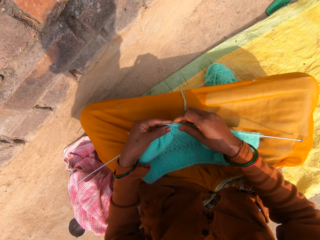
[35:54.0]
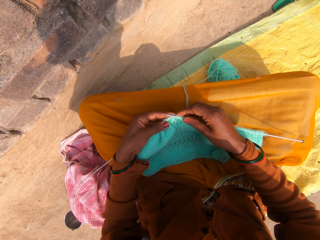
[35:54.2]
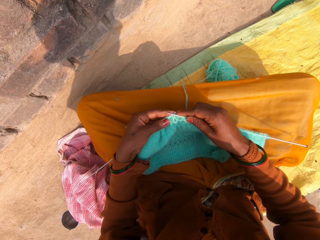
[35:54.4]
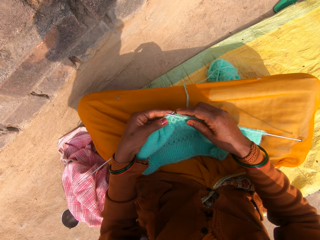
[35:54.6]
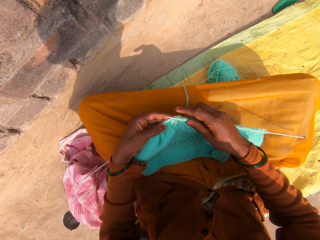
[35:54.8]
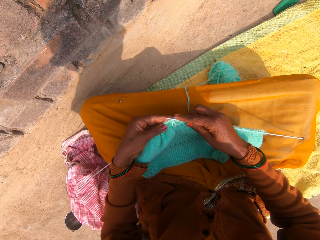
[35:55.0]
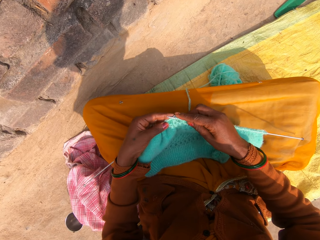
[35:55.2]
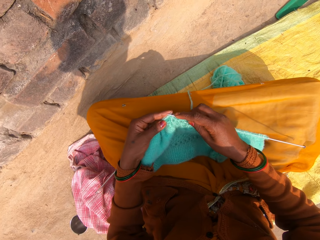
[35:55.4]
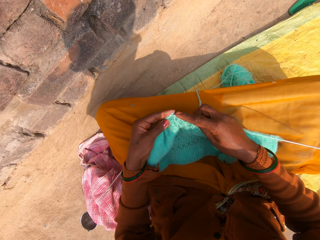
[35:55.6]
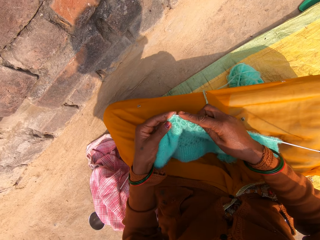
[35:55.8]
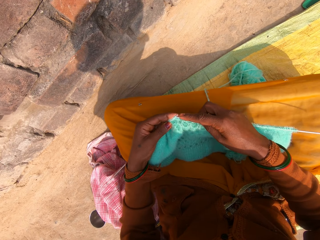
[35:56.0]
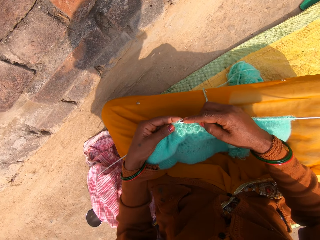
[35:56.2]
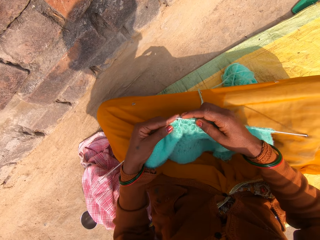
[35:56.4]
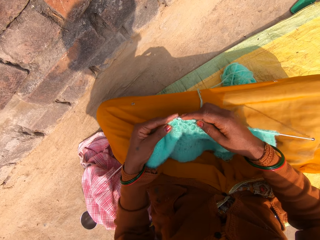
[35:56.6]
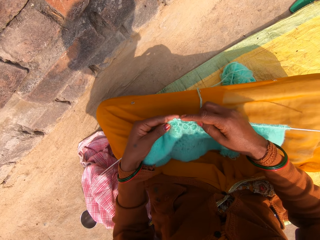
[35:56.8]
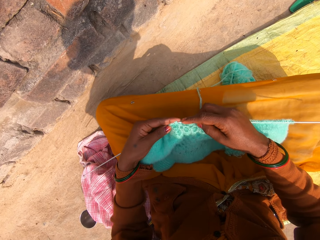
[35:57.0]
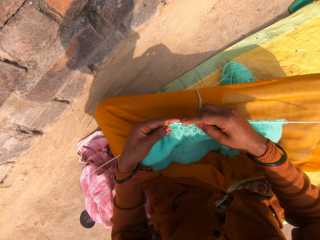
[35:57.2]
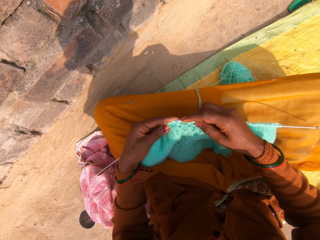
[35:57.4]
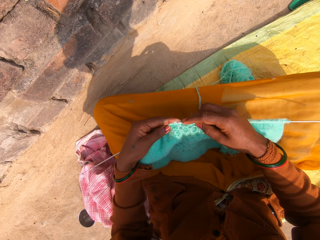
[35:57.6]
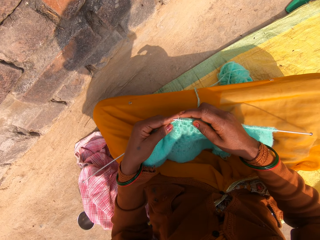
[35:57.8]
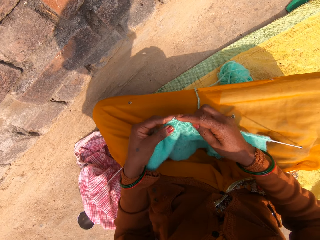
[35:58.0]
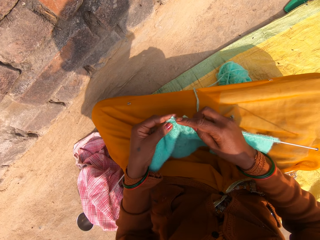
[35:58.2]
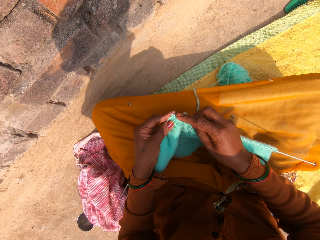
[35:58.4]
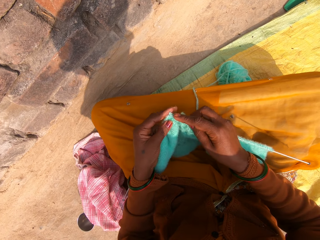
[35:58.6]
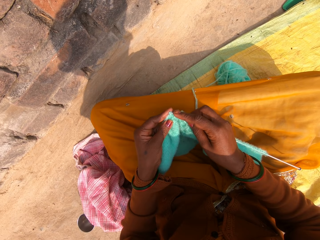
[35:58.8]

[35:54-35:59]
The camera wearer knits a garment using a yarn and a knitting needle.

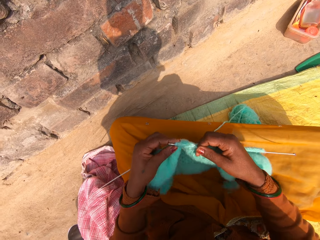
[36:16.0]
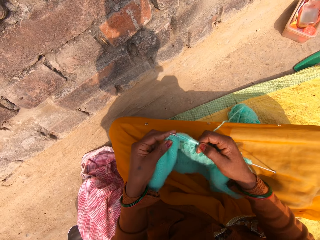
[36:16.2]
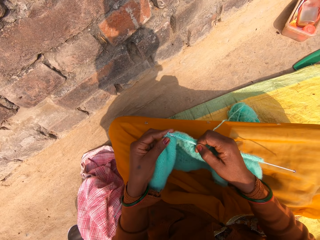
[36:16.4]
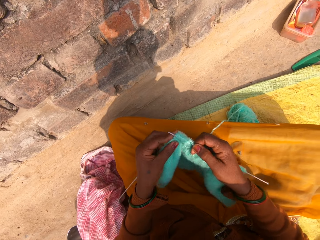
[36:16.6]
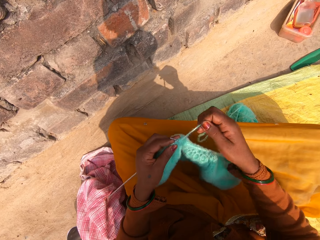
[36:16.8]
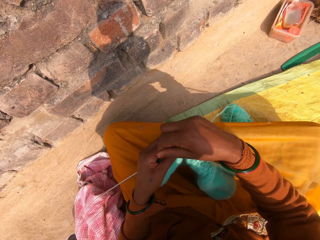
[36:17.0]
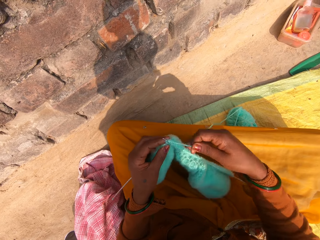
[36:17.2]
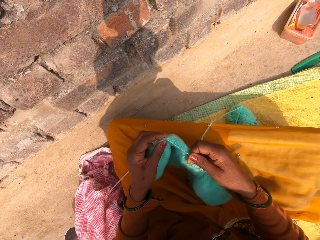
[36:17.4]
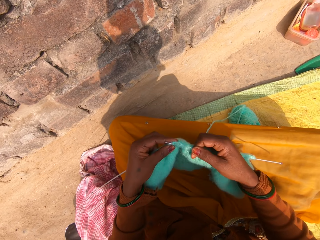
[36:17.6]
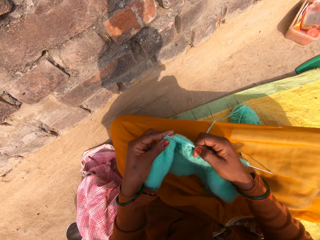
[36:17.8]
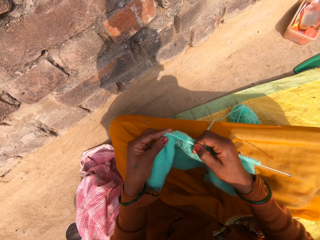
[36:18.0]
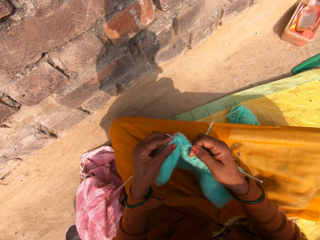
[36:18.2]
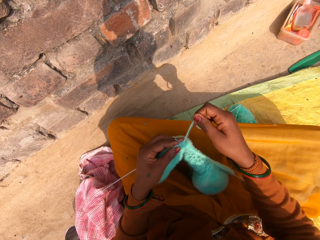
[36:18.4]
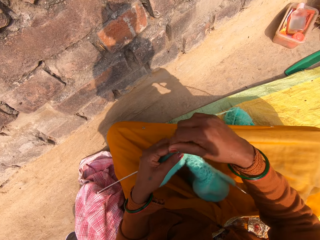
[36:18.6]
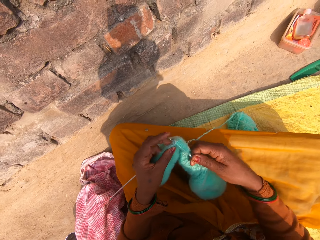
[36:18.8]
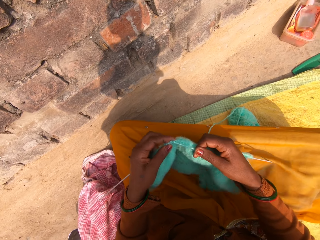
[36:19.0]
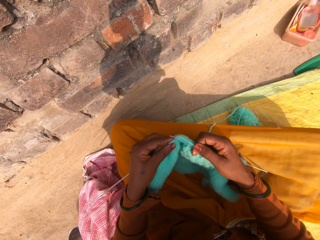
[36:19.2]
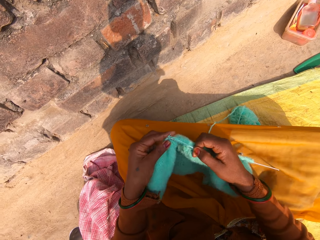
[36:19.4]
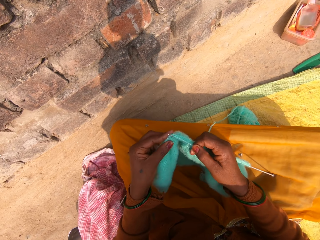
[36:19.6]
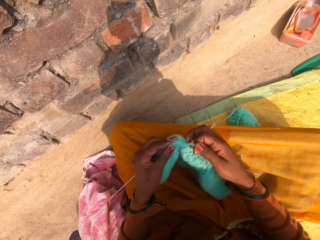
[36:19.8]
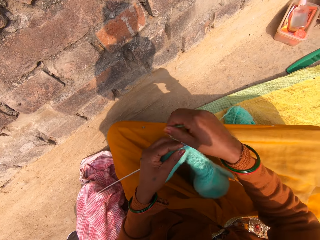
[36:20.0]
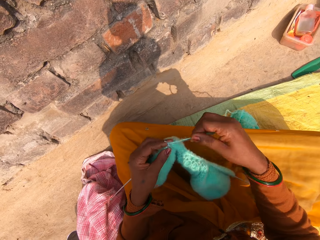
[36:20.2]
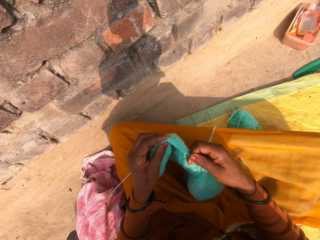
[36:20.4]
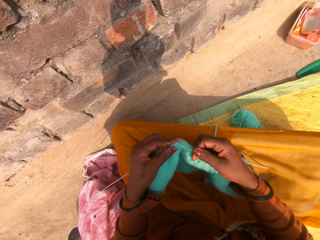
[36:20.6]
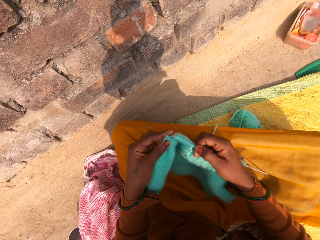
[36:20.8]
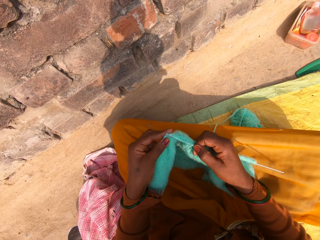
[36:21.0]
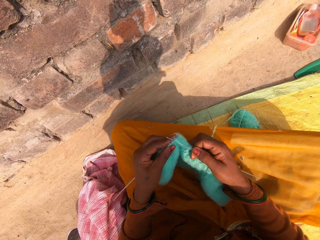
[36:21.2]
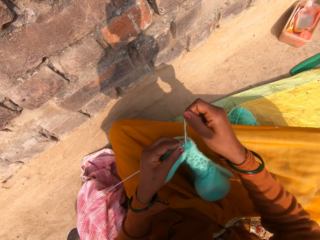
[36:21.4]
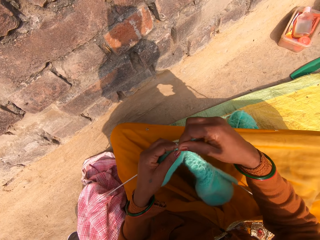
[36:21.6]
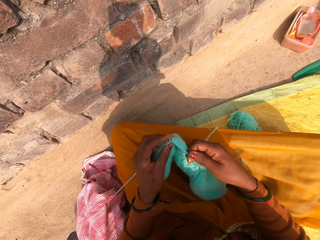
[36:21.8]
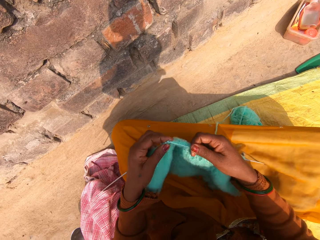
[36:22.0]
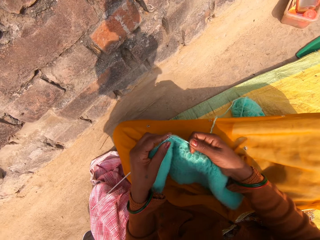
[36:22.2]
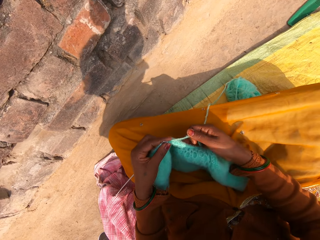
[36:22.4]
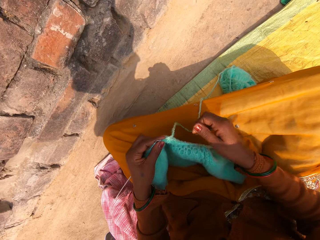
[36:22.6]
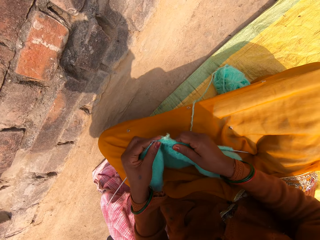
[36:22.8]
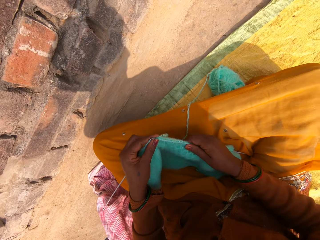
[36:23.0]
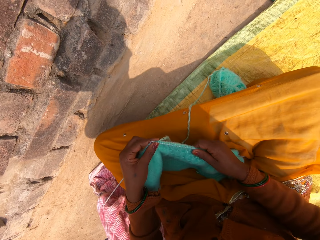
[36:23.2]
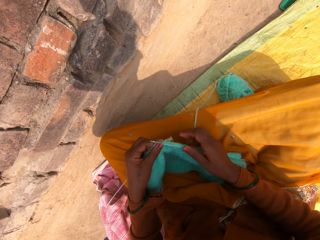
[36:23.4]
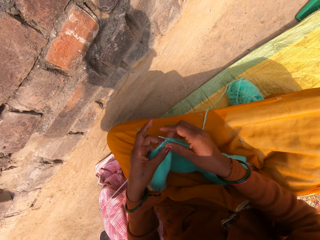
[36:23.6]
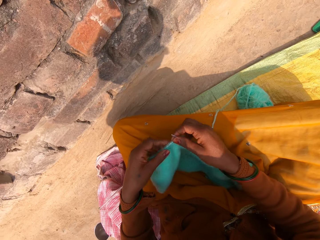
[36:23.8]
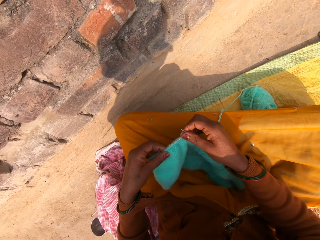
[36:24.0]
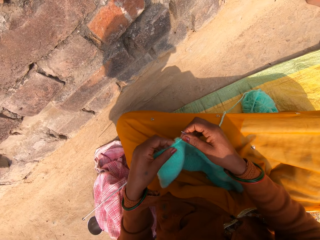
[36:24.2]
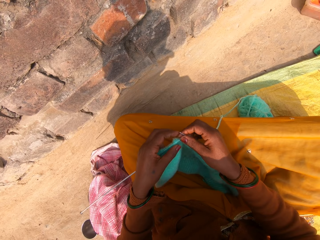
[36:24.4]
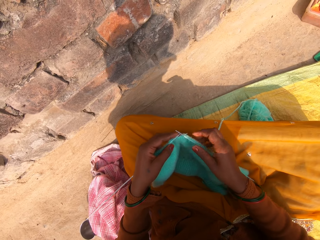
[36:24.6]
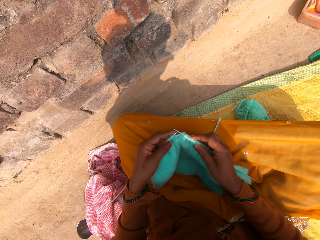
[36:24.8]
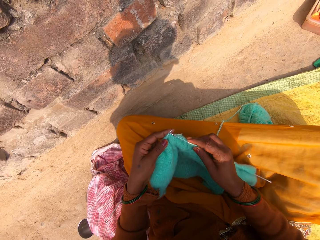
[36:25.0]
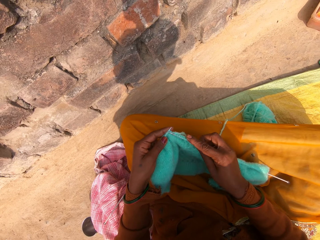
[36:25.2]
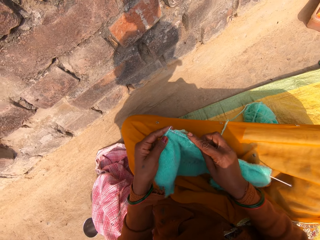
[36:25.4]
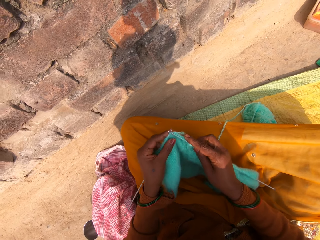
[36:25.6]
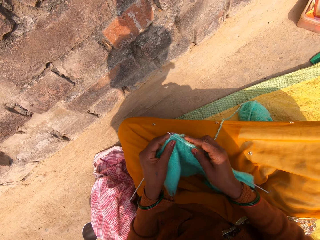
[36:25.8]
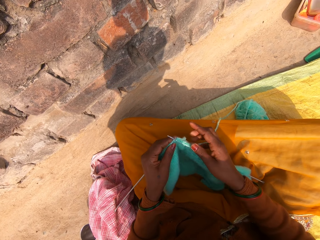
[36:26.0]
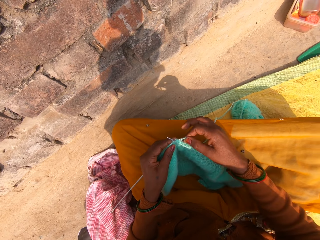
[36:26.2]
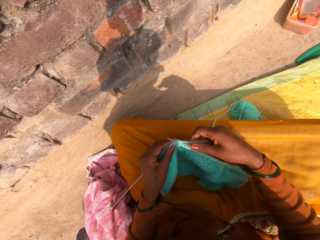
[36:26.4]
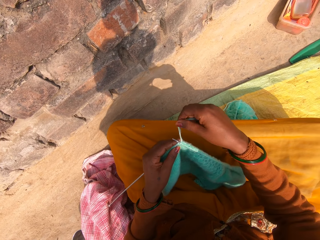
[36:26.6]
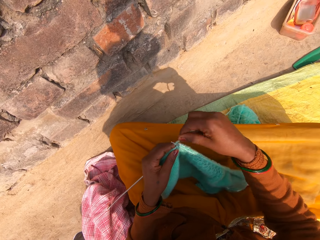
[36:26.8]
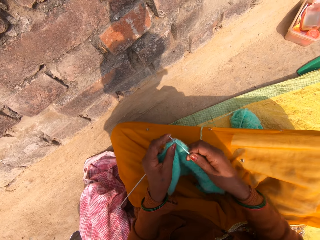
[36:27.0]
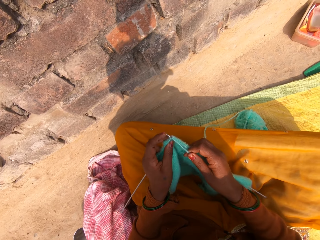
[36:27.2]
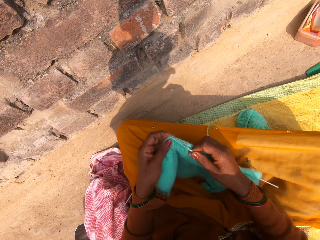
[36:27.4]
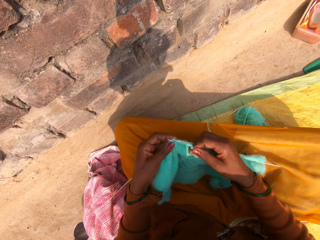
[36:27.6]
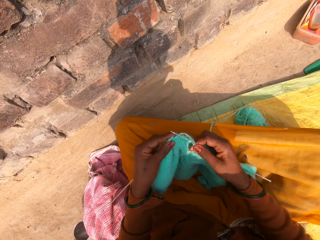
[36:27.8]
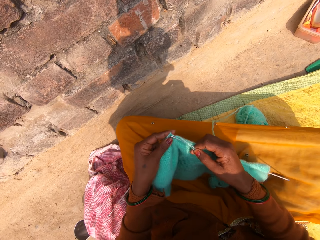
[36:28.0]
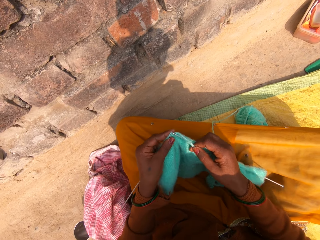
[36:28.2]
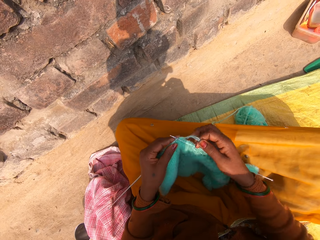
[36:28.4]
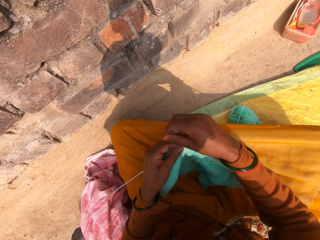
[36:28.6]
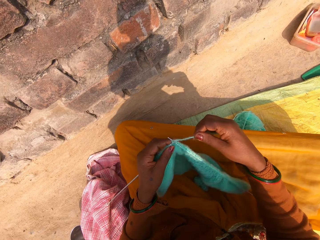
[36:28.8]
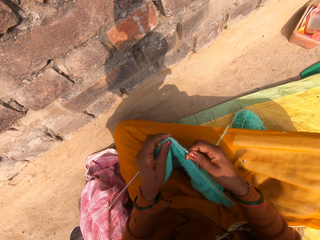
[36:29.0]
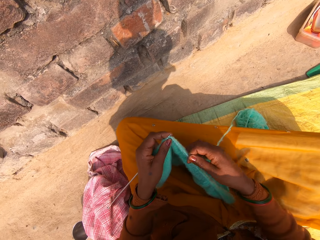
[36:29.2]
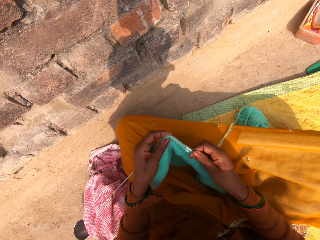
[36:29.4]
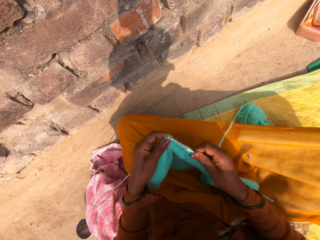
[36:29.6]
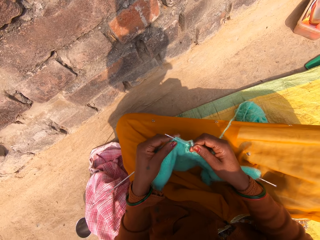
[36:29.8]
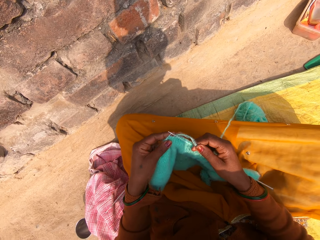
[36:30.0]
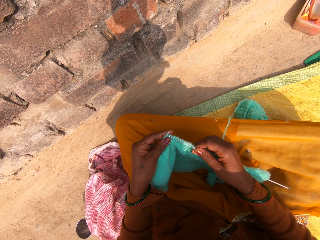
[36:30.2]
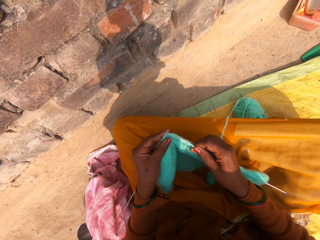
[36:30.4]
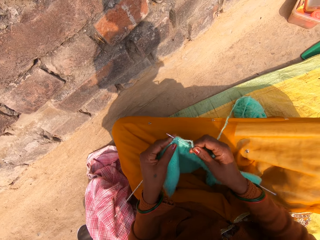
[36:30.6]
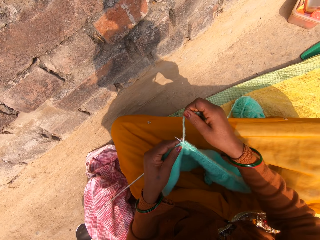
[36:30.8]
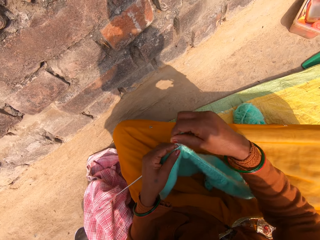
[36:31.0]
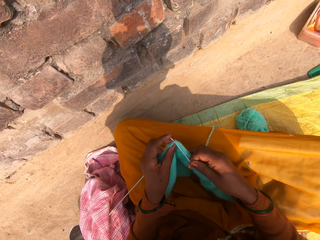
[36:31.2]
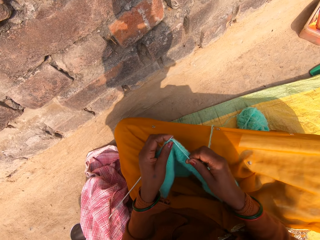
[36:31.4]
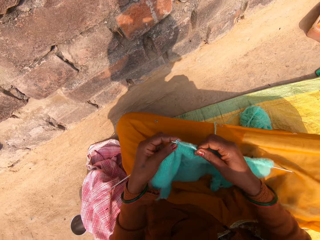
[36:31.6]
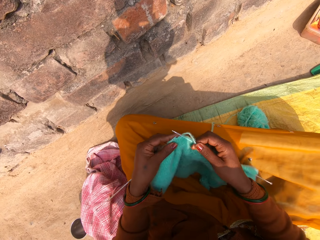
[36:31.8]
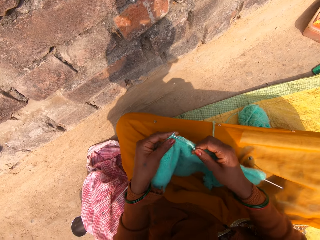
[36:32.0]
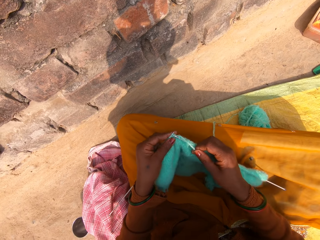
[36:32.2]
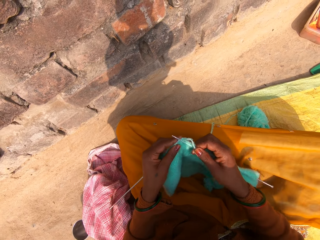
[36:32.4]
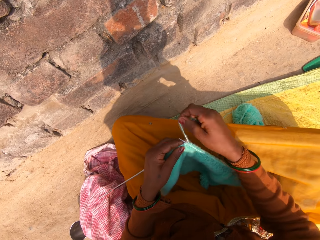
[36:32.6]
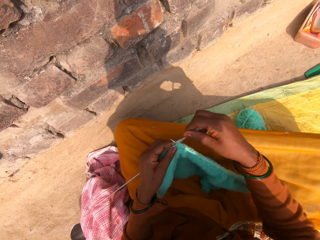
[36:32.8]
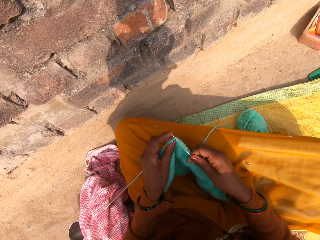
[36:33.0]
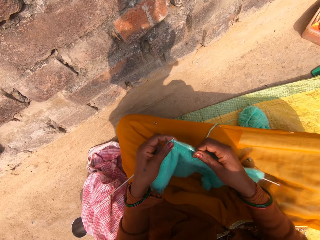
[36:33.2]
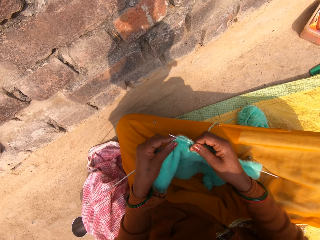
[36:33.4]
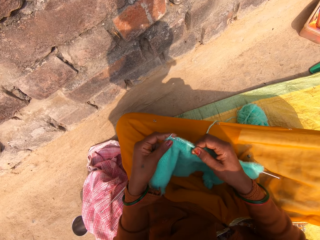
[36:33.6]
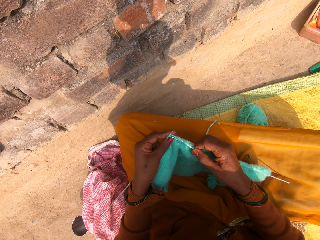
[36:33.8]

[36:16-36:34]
The camera wearer hooks a knitting thread with a single point knitting needle. She rolls the knitting thread on the single point knitting needle. She knits a fabric. She rolls the knitting thread on the single point knitting needle. She knits the fabric. She hooks the knitting thread with the single point knitting needle. She rolls the knitting thread on the single point knitting needle. She hooks the knitting thread with the single point knitting needle. She rolls the knitting thread on the single point knitting needle. She knits the fabric. She adjusts the knitted wool on a knitting pin with her right hand. She adjusts the knitted wool on the knitting pin with her left hand. She continues knitting with the wool and the knitting pins. She hooks the knitting thread with the single point knitting needle. She rolls the knitting thread on the single point knitting needle. She knits the fabric. She hooks the knitting thread with the single point knitting needle. She does so again. She rolls the knitting thread on the single point knitting needle. She holds the knitting thread. She hooks the knitting thread with the single point knitting needle. She rolls the knitting thread on the single point knitting needle. She hooks the knitting thread with the single point knitting needle. She rolls the knitting thread on the single point knitting needle.
